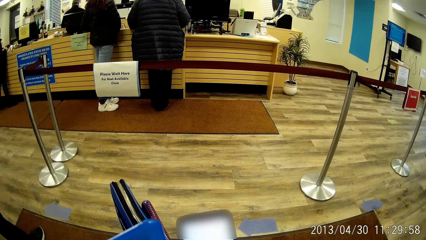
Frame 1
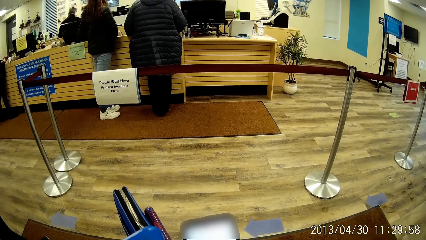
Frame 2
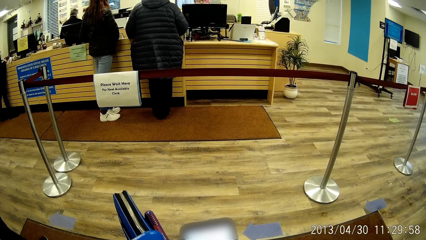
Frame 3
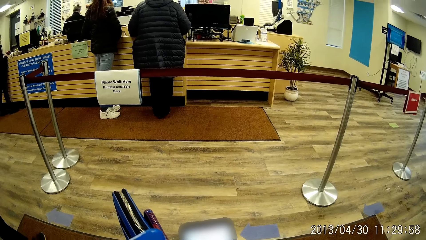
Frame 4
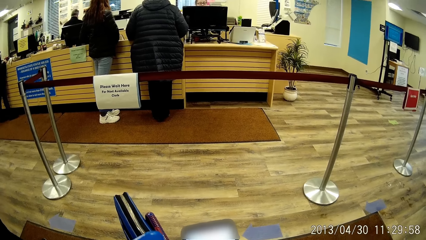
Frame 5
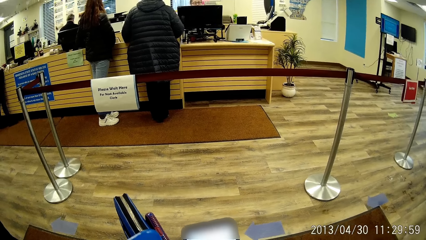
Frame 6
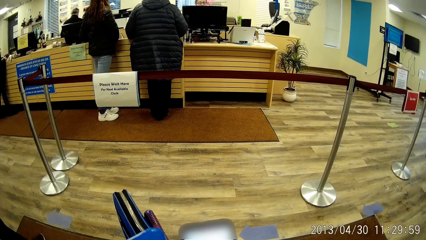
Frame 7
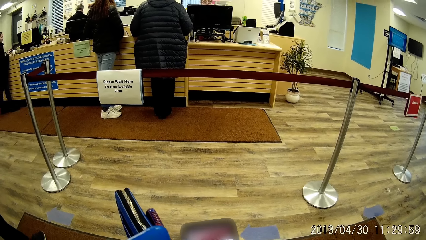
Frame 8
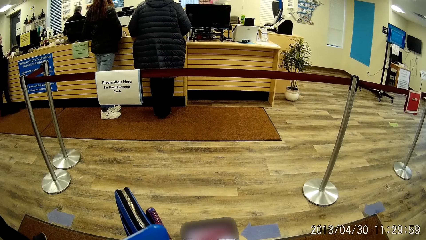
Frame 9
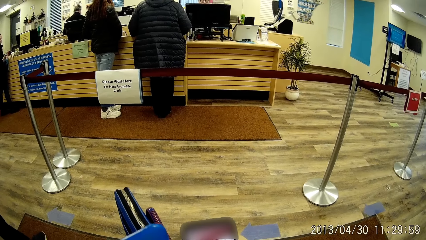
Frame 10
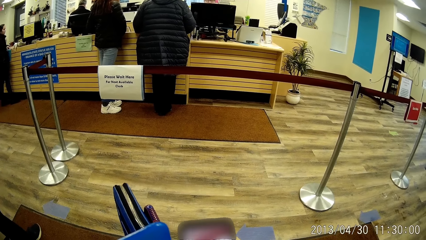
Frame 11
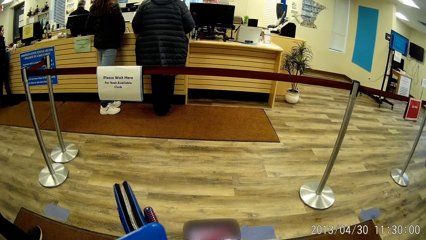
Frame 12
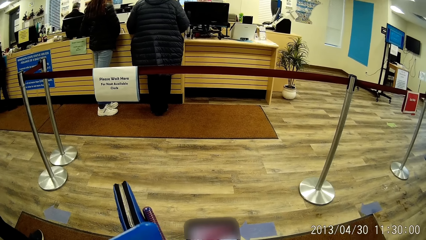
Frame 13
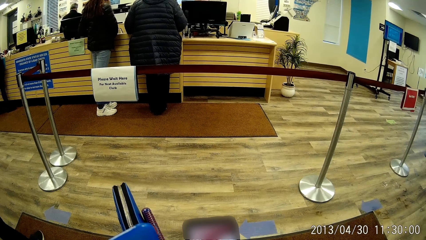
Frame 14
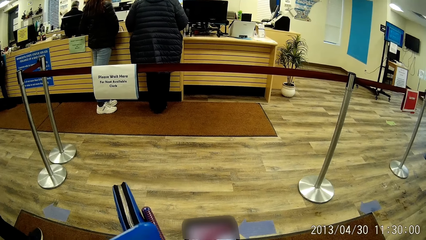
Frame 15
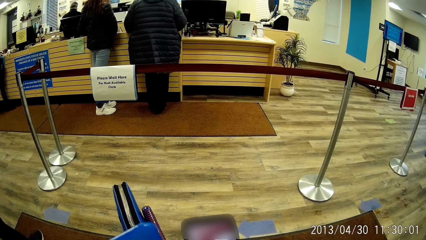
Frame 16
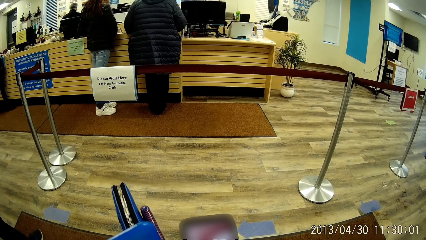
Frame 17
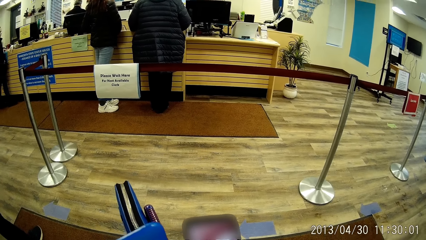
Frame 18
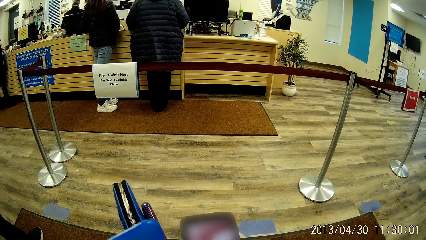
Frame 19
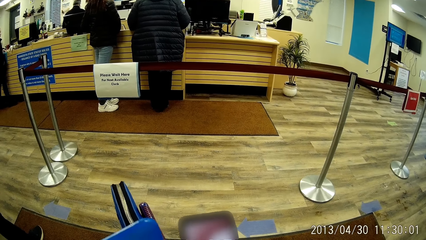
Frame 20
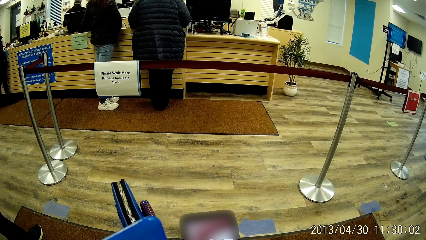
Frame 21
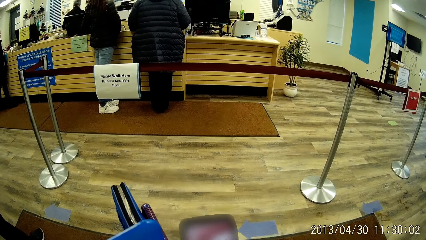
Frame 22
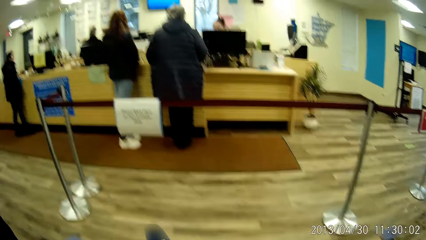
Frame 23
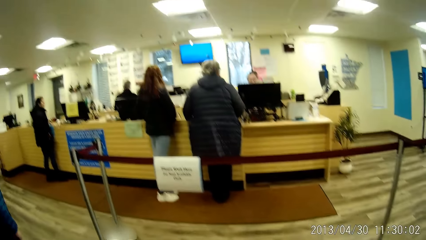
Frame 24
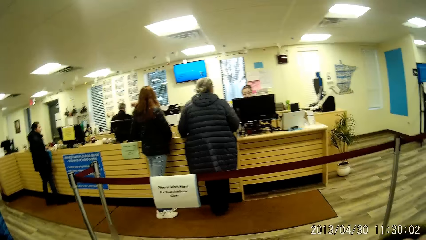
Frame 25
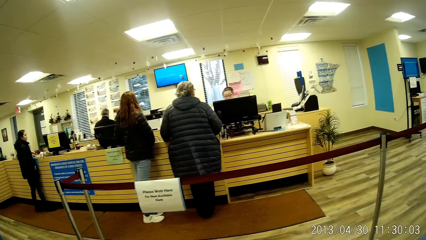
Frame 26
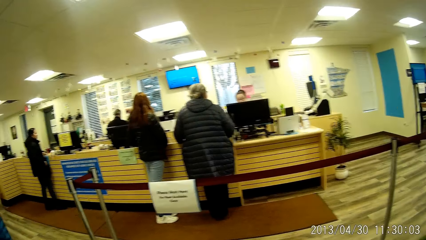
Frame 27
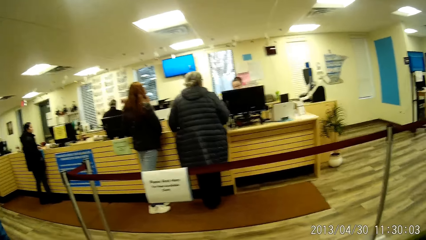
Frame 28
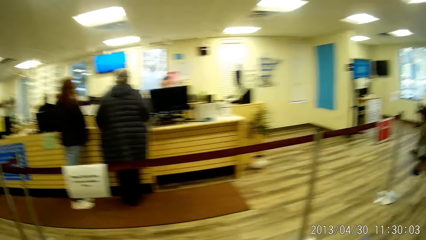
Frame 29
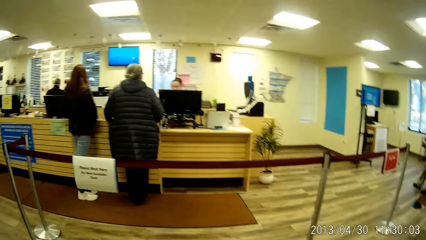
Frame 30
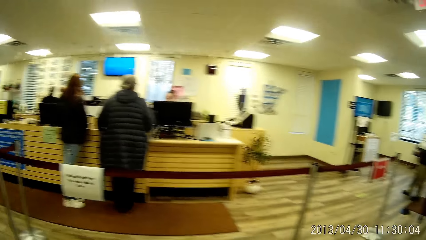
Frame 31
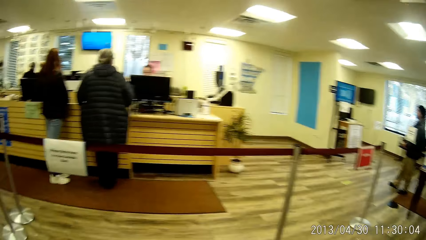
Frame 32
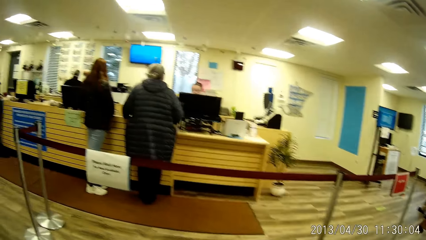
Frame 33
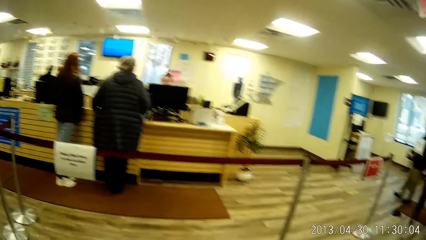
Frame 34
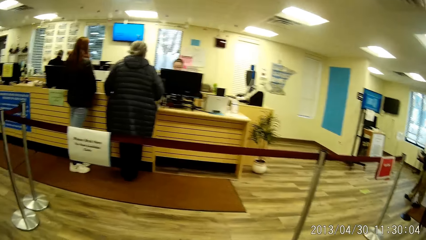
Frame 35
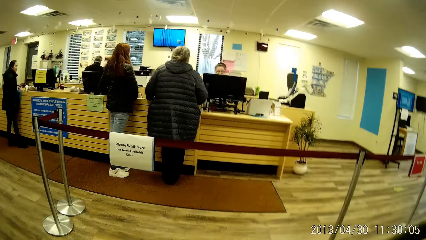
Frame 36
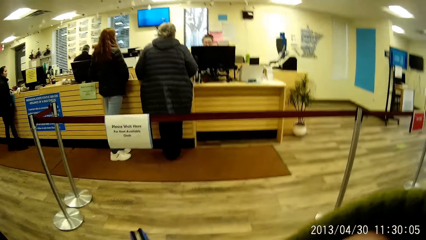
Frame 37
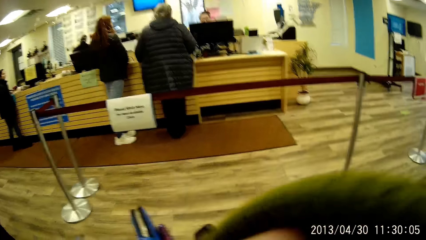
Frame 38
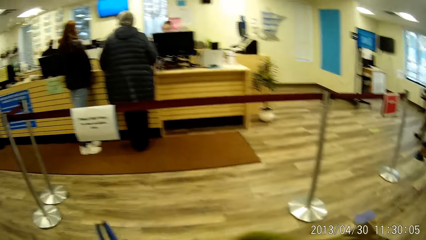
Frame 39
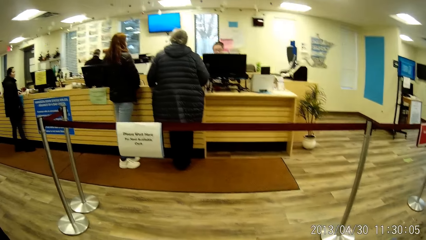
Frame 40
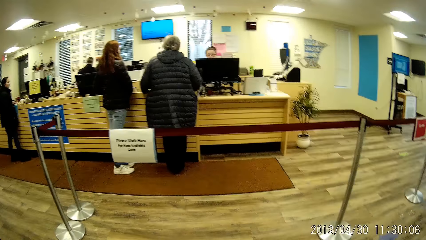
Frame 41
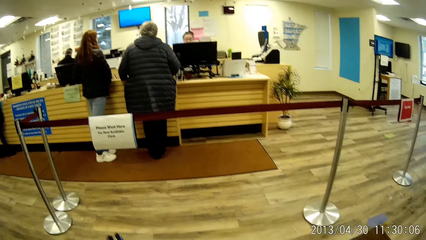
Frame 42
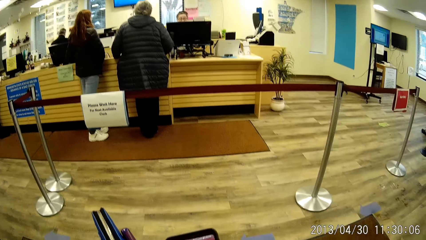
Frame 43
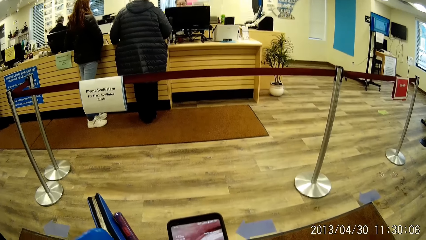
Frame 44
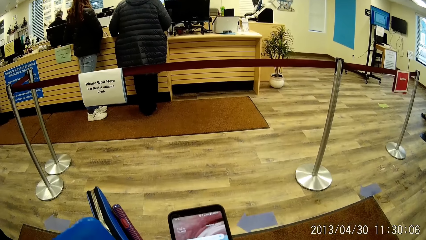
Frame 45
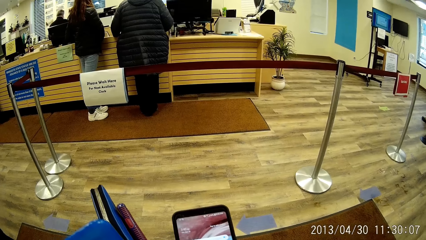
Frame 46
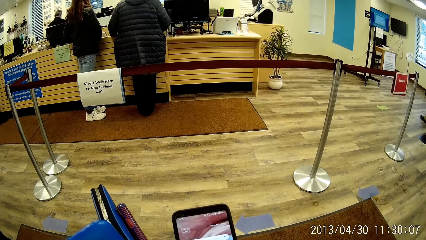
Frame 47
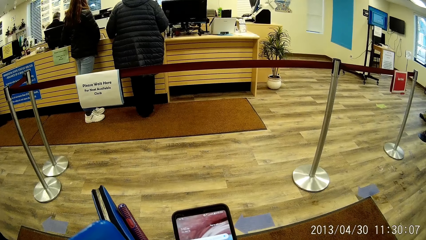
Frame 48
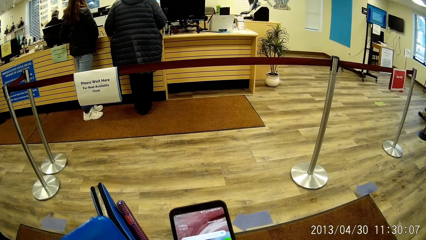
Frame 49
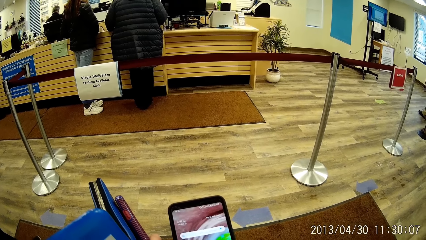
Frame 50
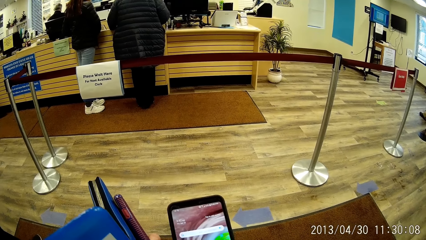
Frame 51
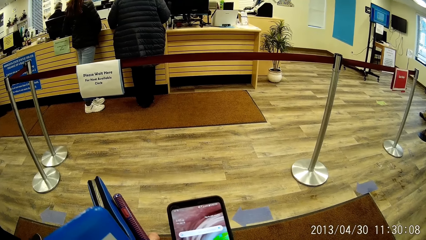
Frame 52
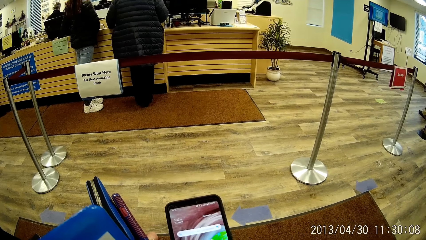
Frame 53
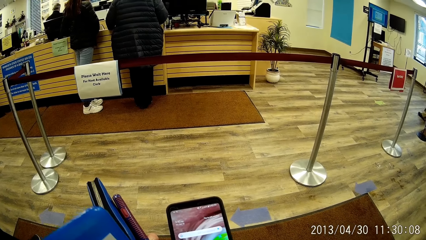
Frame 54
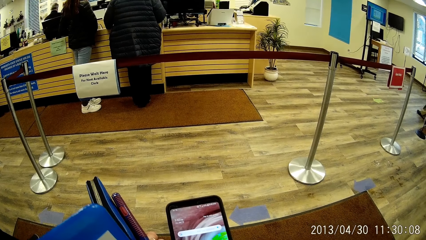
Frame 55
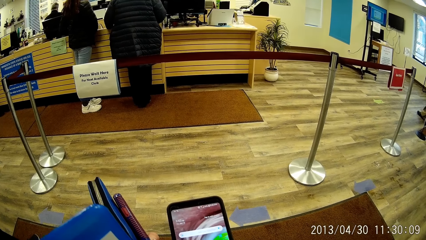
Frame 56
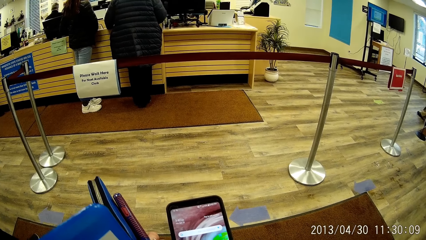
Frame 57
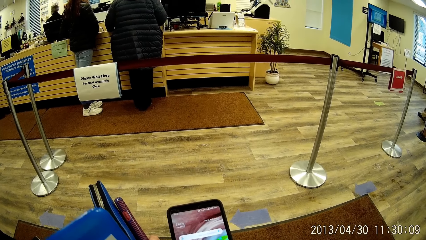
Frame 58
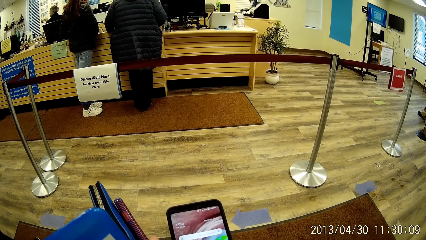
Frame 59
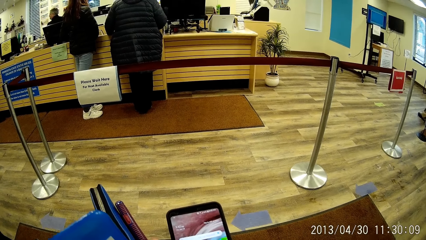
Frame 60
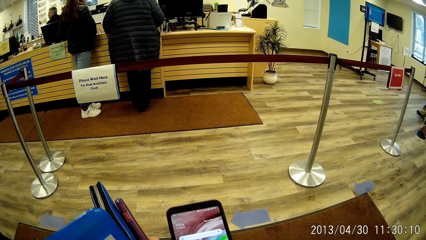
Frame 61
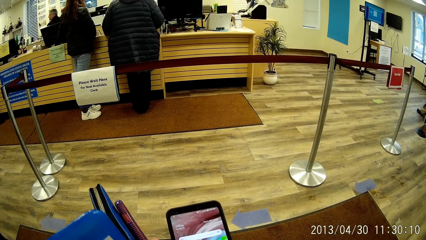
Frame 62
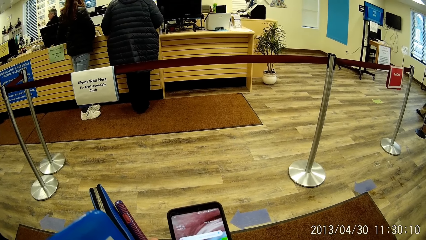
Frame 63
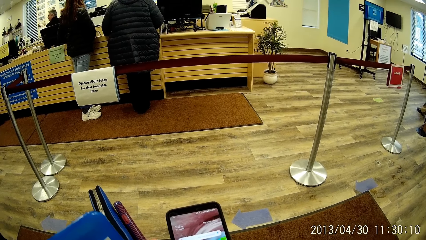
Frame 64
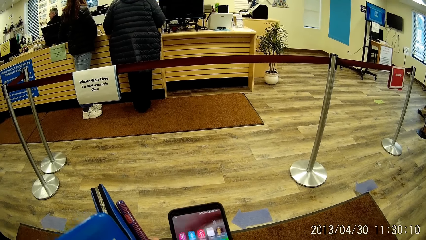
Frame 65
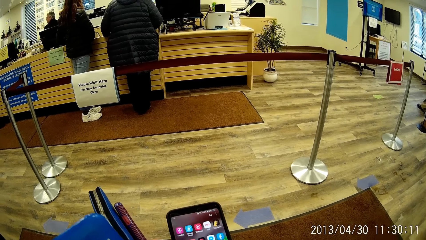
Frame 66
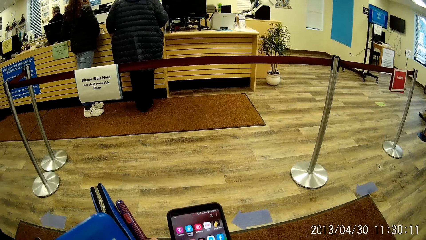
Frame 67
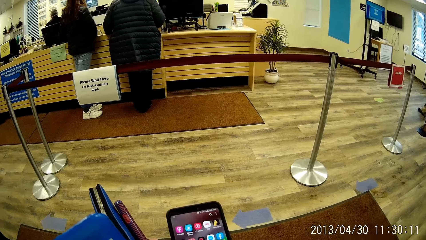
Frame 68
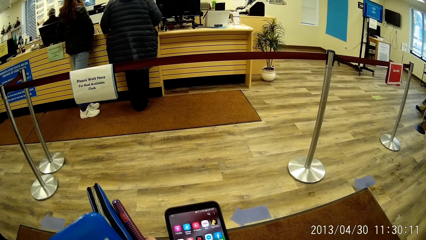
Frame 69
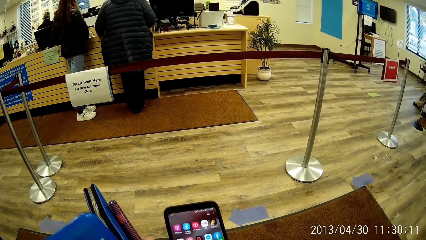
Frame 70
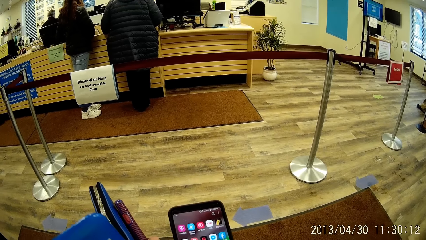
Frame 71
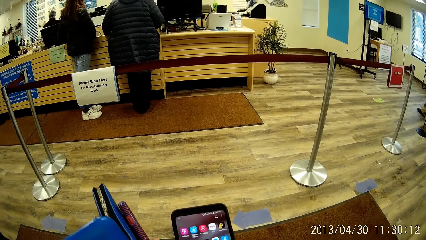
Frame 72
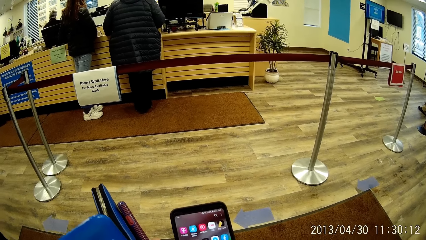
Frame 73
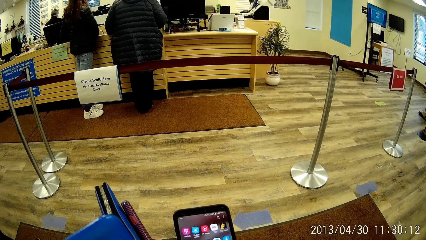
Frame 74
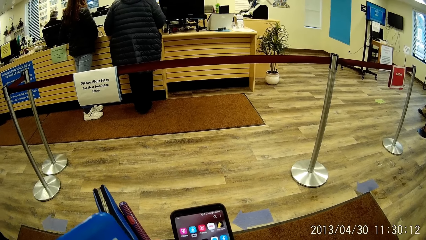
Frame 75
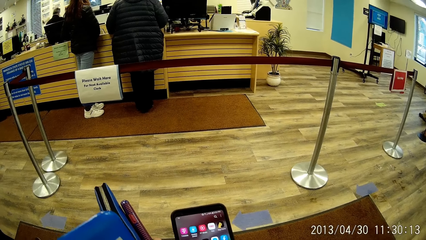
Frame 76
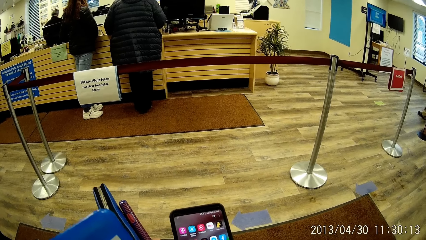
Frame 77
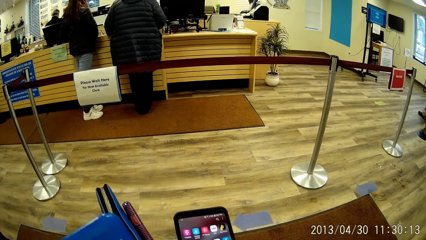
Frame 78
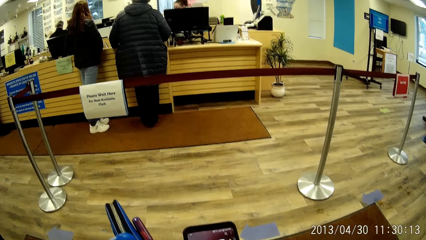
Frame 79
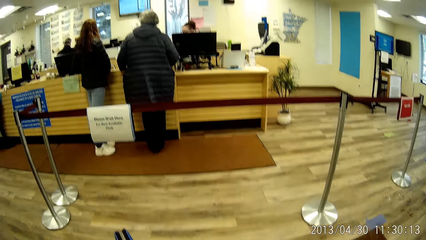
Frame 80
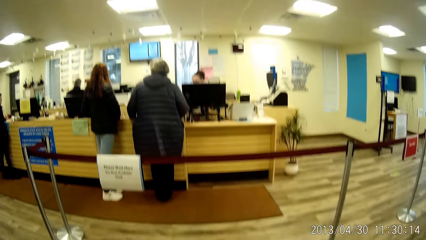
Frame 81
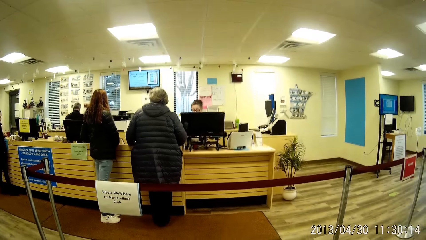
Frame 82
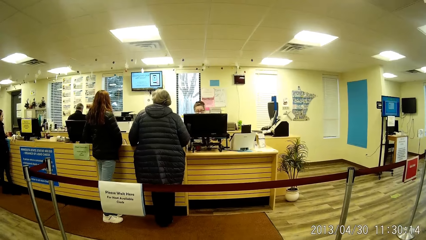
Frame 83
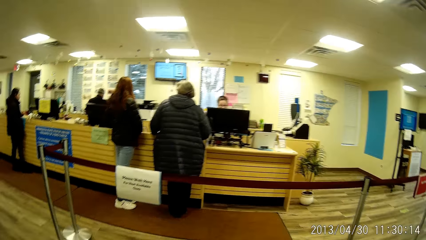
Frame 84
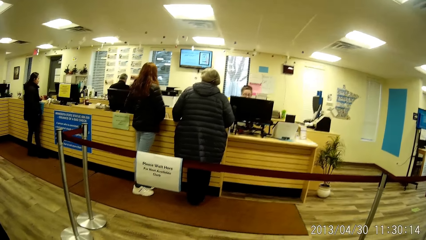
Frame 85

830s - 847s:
A cashier operates a computer system. The camera wearer stares at the counter. She operates her phone with her right hand.
